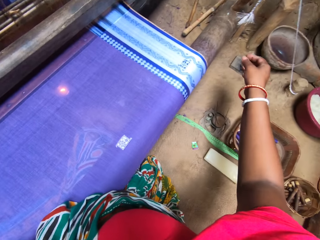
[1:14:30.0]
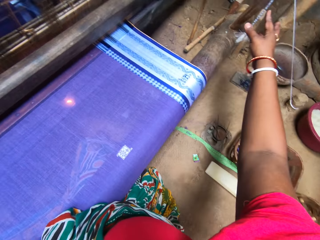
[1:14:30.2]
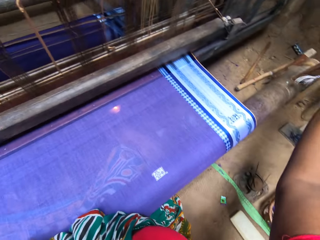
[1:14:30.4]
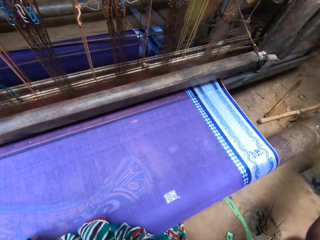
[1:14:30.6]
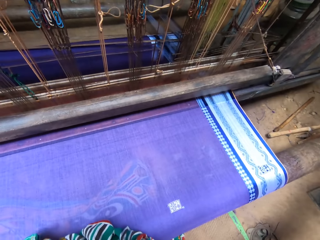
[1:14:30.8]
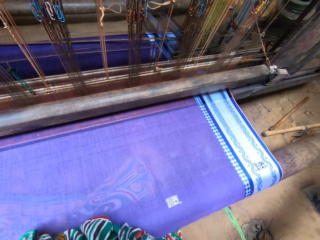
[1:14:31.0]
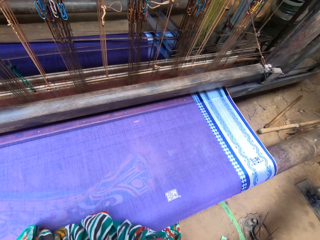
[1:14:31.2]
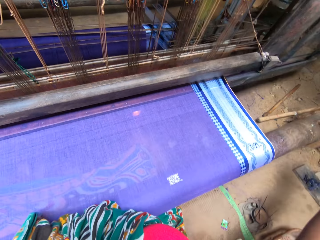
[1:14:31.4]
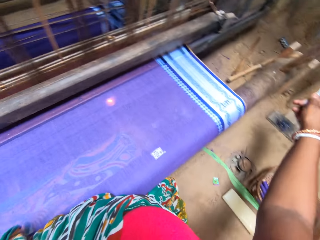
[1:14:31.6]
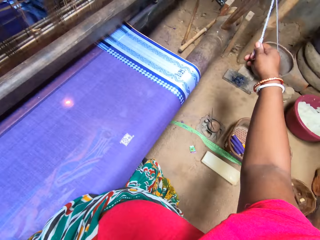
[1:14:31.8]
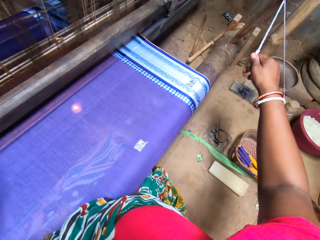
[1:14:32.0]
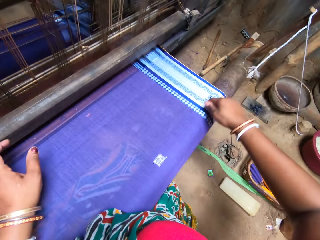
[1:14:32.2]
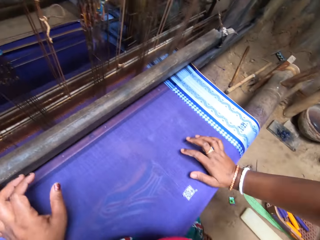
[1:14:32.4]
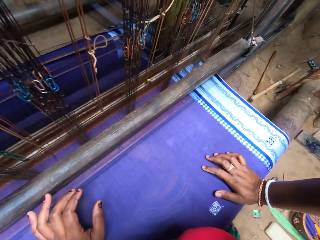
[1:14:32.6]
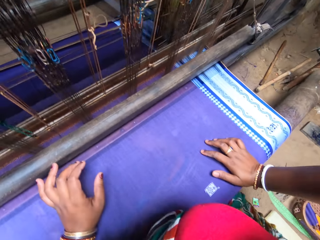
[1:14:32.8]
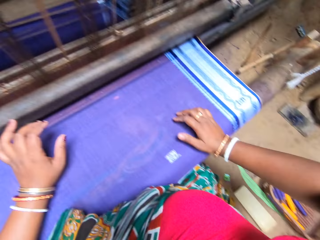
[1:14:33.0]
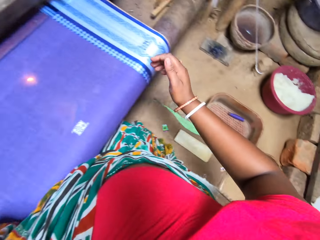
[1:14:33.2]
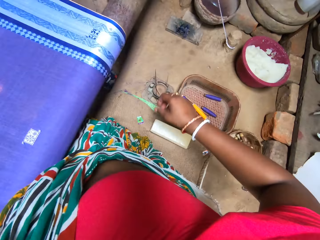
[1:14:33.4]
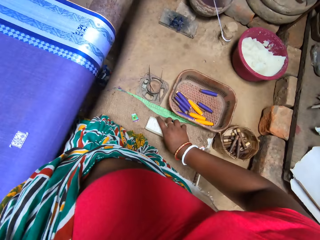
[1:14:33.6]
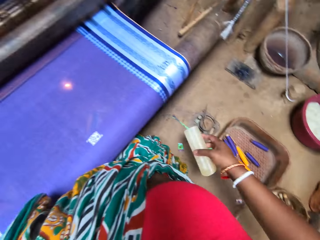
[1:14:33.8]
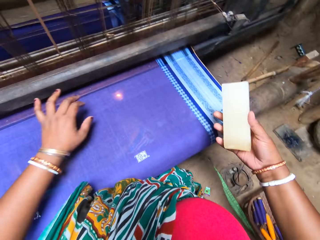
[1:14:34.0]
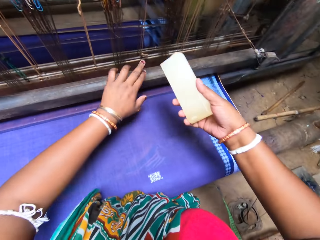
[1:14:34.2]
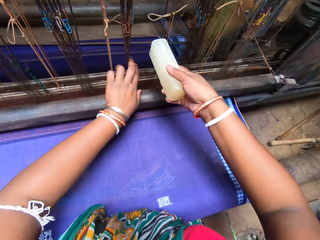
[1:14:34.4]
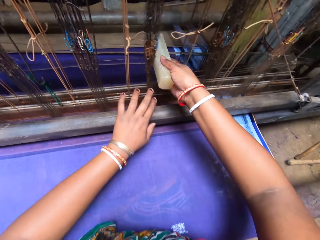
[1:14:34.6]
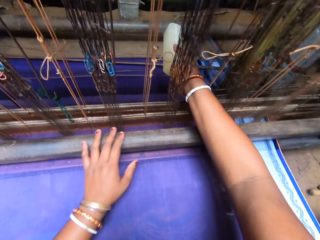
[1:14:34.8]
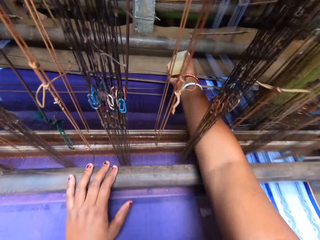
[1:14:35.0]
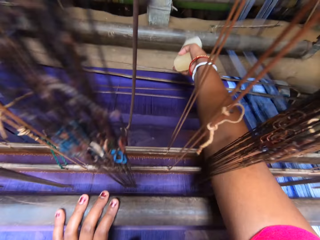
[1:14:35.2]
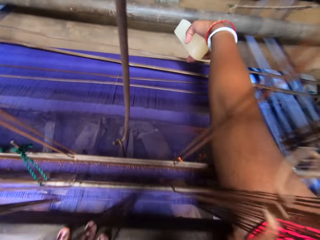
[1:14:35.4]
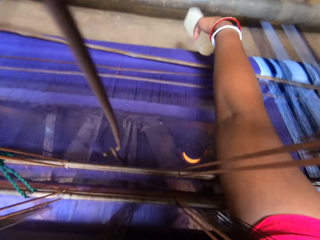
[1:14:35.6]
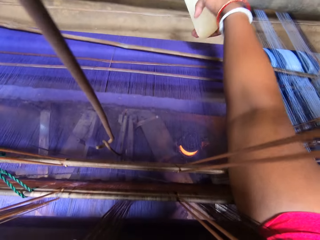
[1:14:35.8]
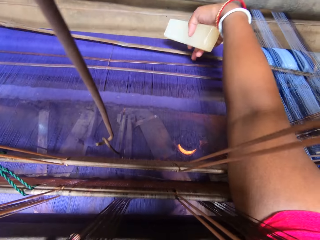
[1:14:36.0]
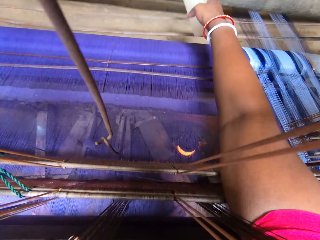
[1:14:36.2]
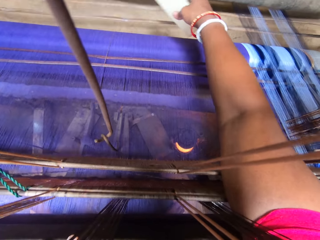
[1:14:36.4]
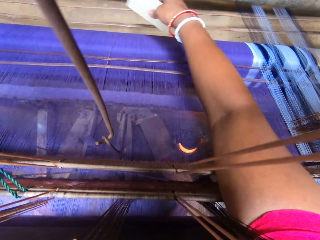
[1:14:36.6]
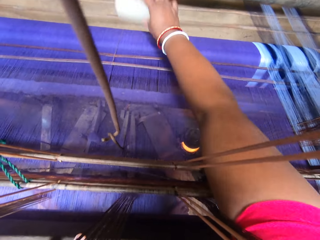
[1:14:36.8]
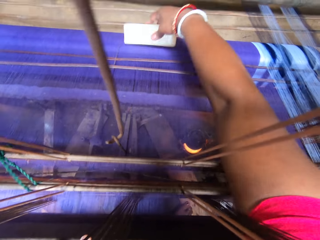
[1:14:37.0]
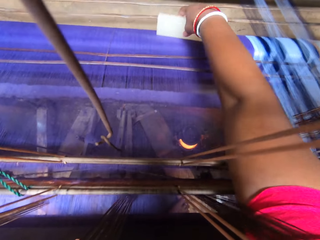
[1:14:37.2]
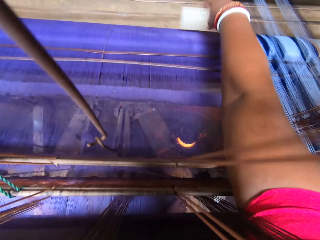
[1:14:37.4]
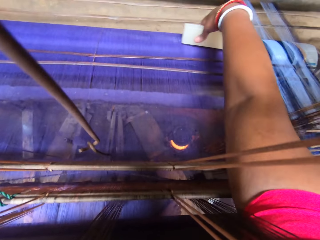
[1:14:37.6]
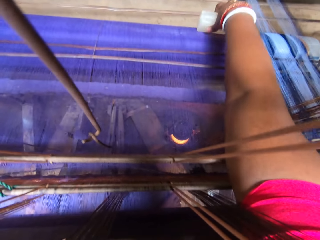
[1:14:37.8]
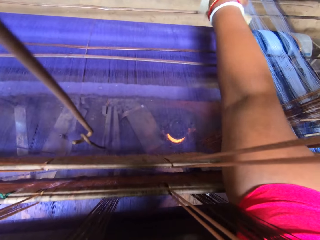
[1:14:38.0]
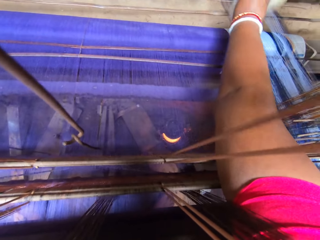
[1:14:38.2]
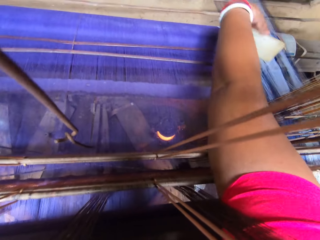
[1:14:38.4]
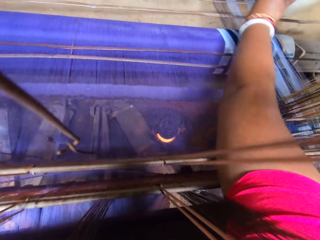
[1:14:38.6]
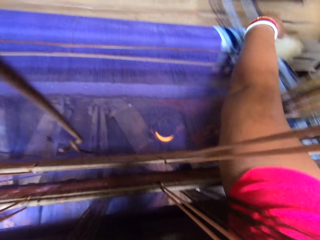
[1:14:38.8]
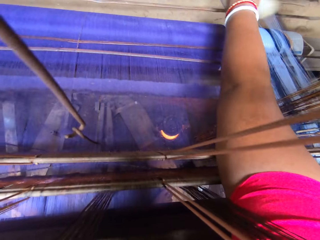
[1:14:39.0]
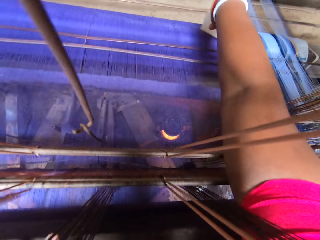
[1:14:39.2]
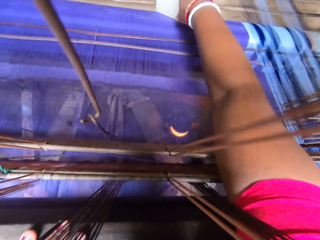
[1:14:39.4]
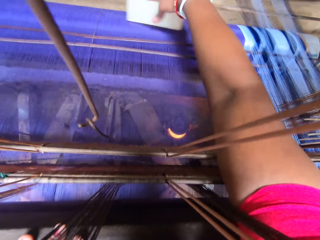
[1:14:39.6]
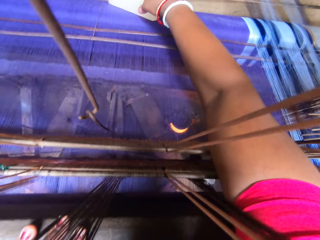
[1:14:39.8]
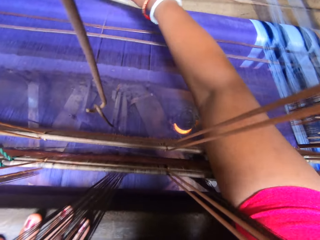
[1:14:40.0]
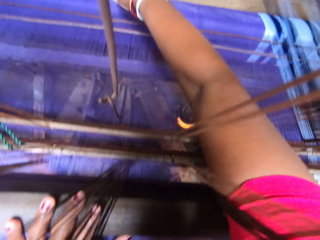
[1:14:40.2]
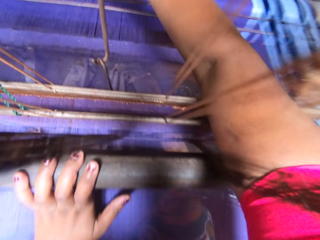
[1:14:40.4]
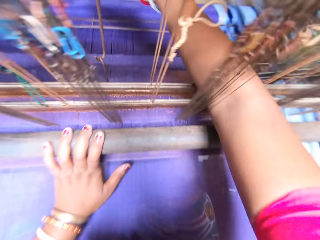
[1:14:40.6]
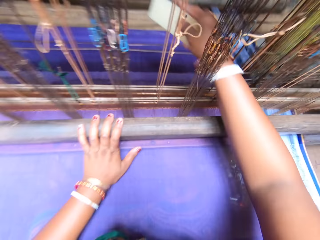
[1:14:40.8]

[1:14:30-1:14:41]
The camera wearer holds a rope with her right hand. She lifts up the hand. She touches the sheet. She picks up a wax or stone from the floor with her right hand. She moves a reed on a wrap yarn with her right hand, and moves it again. She applies the wax on the wrap yarn with her right hand. She hits the sheet with the stone.

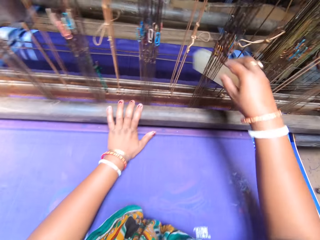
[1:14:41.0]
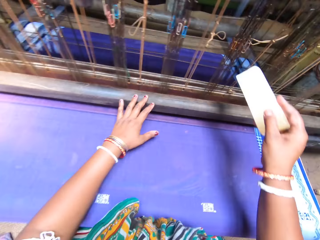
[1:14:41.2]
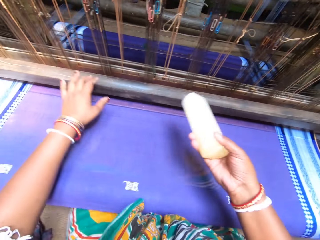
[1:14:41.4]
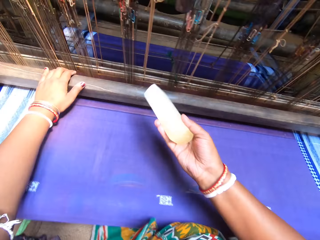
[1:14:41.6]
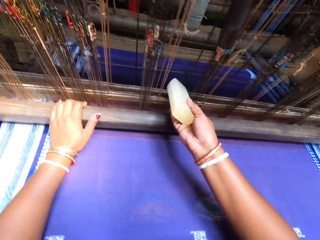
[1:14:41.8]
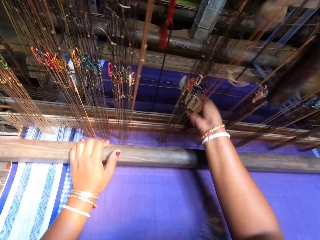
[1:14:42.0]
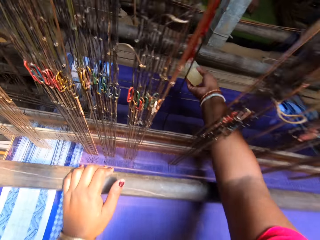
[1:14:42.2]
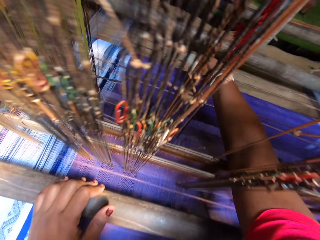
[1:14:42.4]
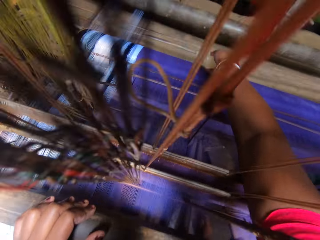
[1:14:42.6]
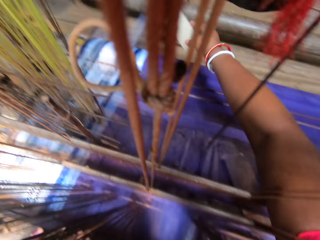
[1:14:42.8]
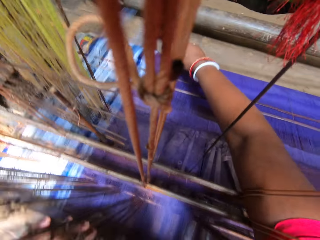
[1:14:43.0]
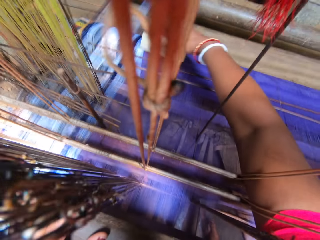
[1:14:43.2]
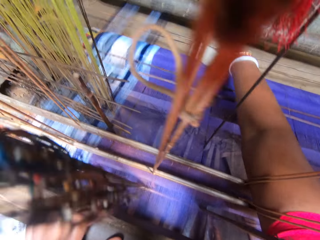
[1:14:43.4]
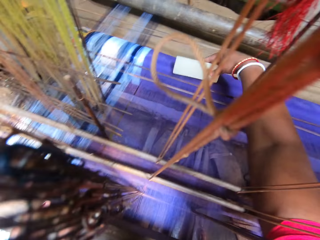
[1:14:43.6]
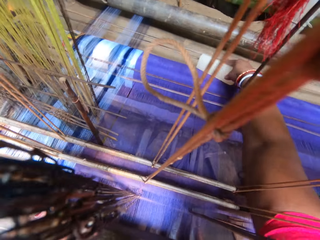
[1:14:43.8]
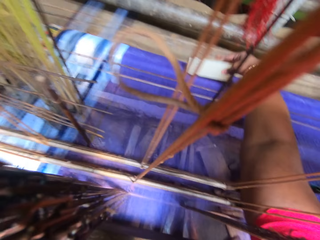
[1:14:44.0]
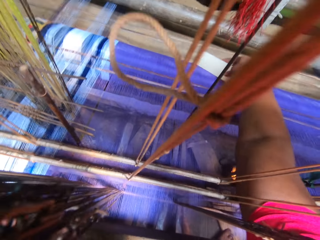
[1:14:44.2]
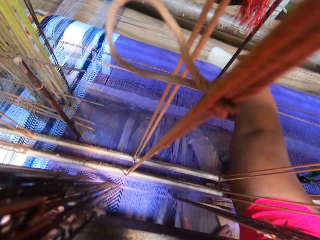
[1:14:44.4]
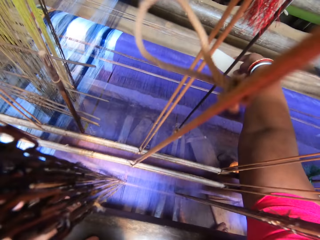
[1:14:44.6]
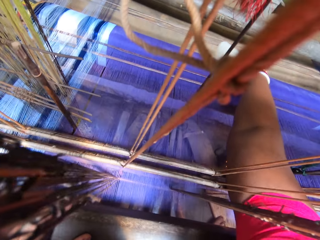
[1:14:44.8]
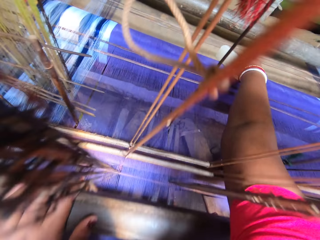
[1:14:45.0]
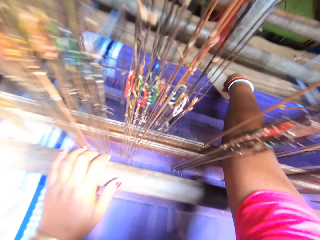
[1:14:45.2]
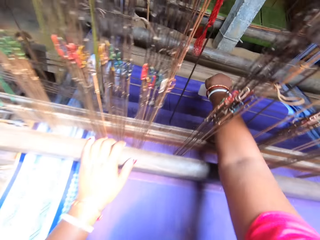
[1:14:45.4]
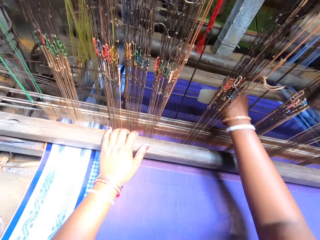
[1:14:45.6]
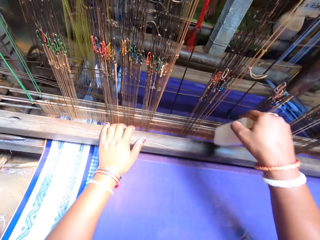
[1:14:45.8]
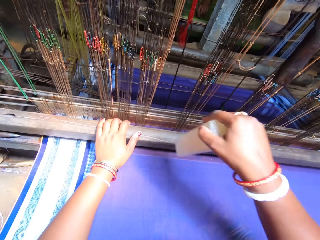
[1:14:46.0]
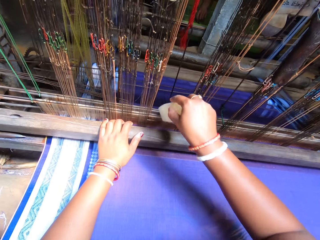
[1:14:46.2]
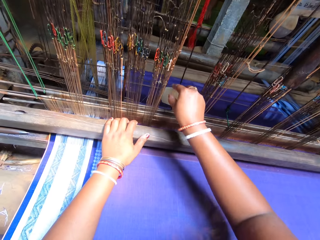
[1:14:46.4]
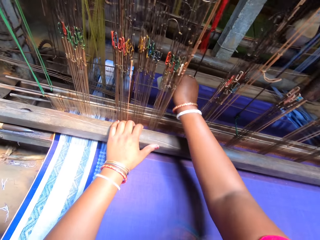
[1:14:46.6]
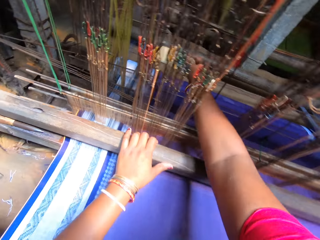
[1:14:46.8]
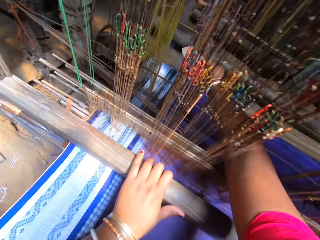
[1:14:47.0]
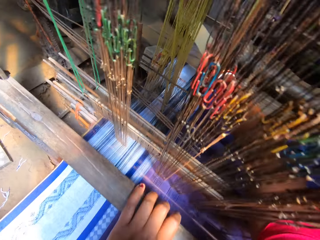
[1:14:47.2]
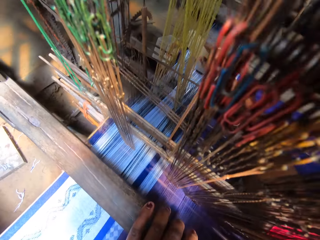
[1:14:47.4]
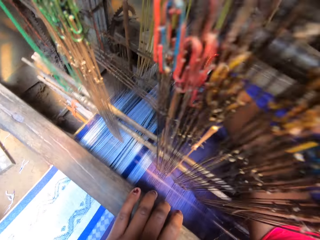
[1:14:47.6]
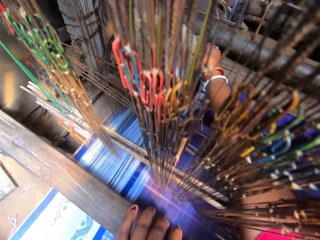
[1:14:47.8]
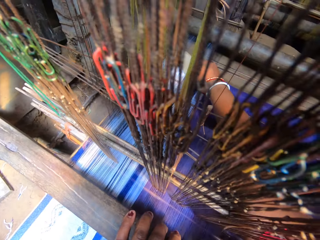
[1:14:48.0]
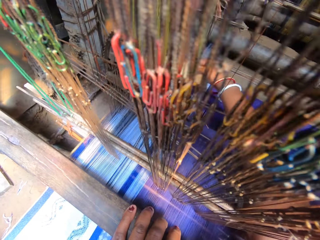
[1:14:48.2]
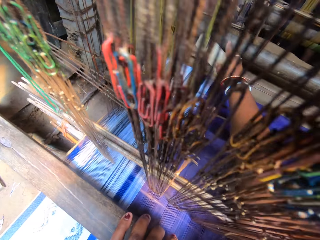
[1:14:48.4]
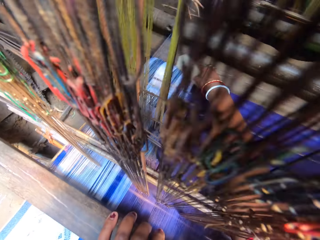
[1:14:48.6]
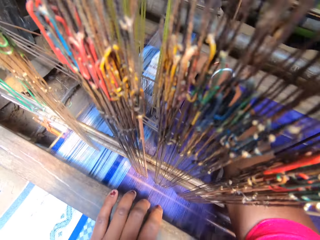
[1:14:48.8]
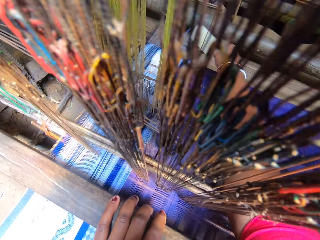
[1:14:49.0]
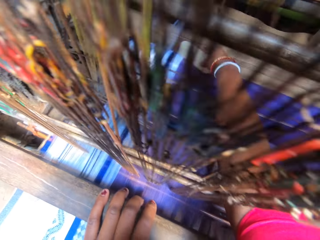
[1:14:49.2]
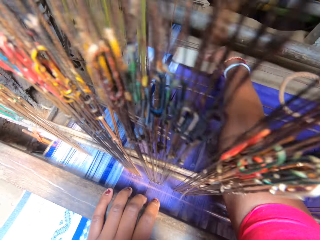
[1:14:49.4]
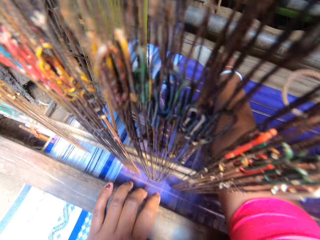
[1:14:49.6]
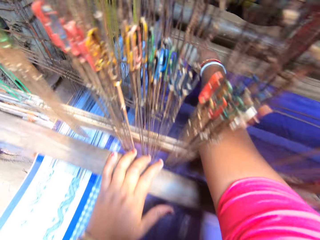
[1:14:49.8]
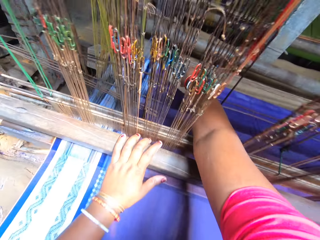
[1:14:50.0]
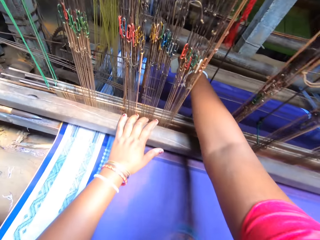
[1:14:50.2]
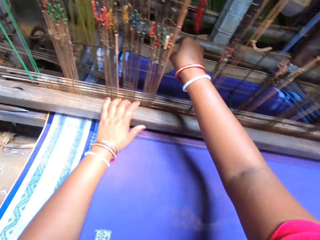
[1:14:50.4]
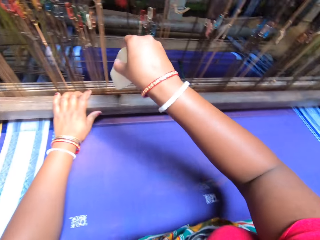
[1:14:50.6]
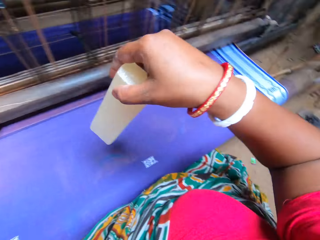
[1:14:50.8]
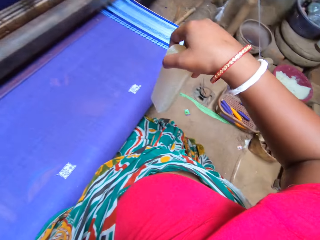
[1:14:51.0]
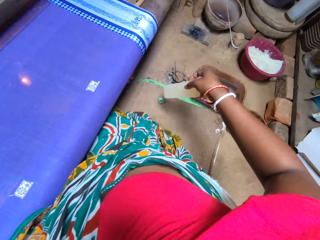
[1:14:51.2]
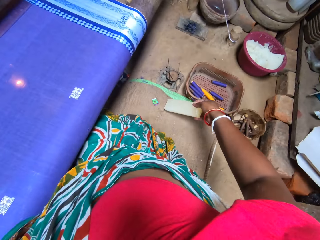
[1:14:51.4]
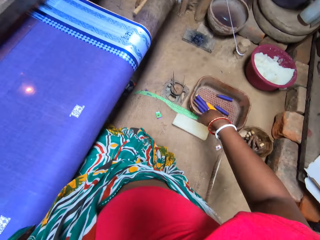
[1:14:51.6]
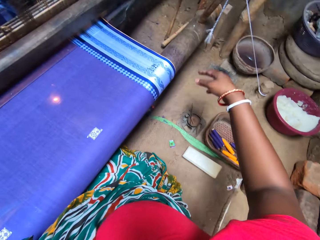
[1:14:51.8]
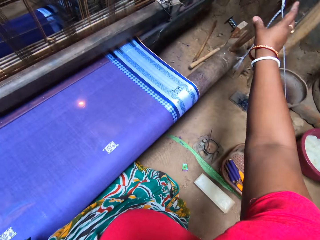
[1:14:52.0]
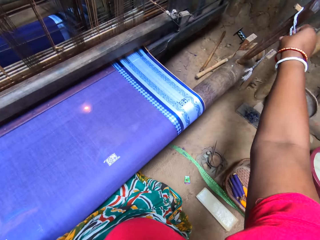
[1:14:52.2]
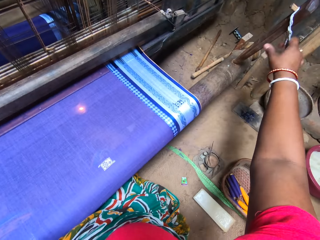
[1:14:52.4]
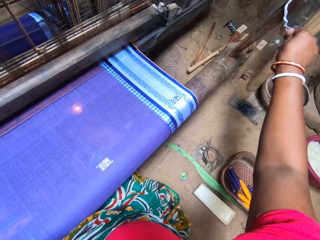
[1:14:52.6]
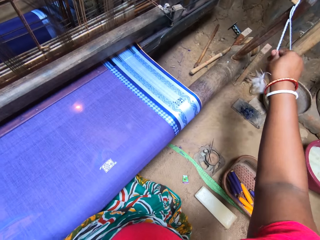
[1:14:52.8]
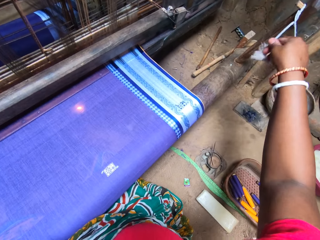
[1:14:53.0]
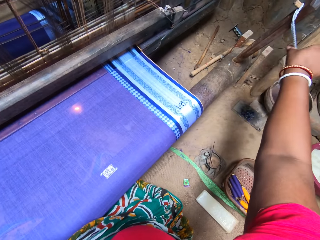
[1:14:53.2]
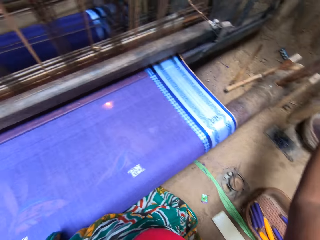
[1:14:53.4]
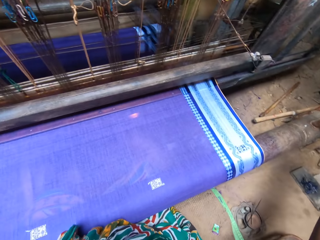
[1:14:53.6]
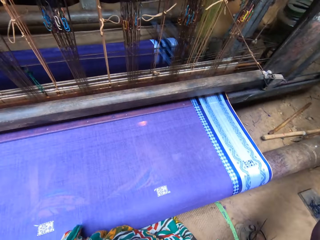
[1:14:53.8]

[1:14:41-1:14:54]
The camera wearer applies the wax on the wrap yarn with her right hand. She lifts up the hand. She applies the wax on the wrap yarn with her right hand again. She hits the sheet with the stone. She drops the wax on the floor with her right hand. She unties the rope from a stick with her right hand. She touches the thread.
